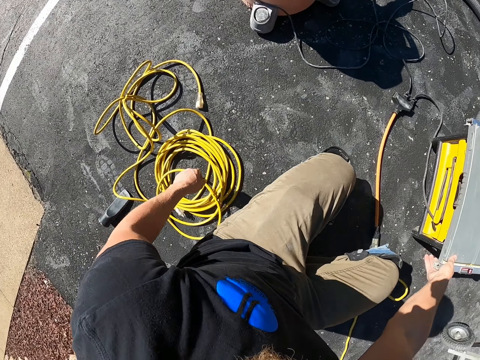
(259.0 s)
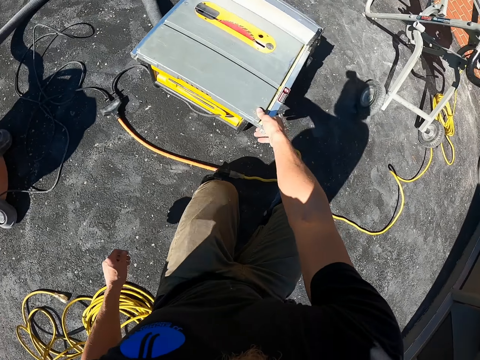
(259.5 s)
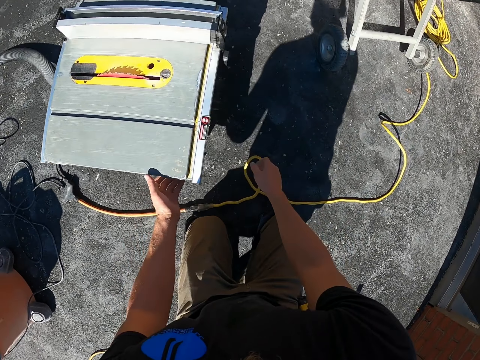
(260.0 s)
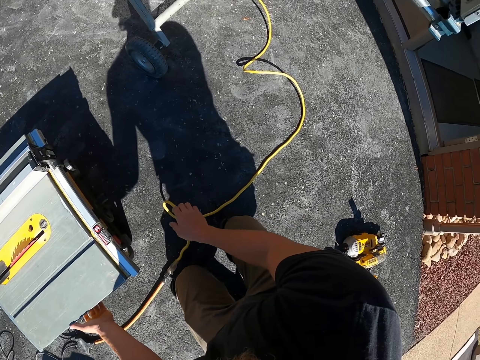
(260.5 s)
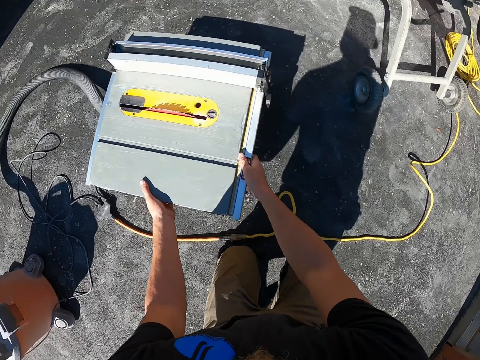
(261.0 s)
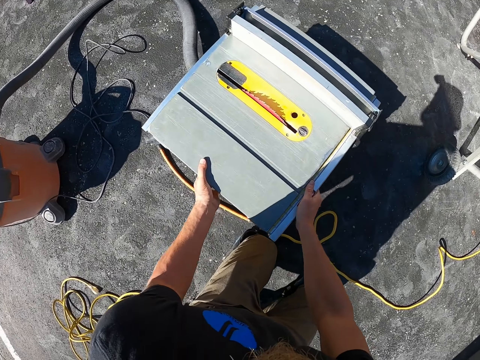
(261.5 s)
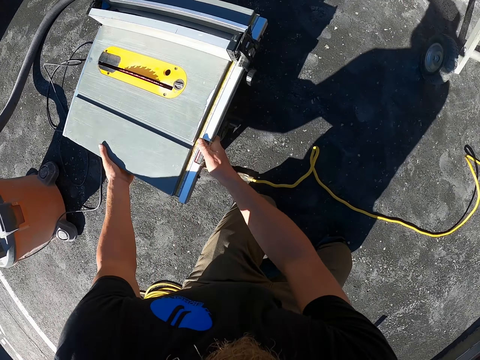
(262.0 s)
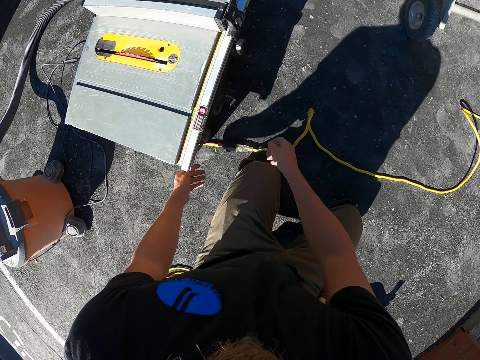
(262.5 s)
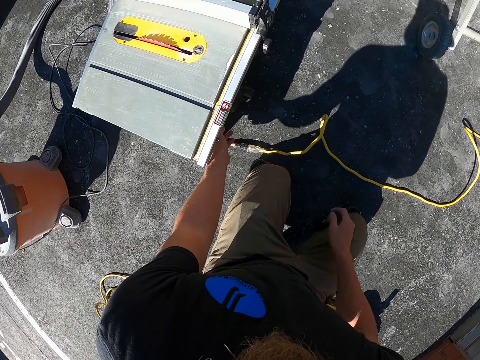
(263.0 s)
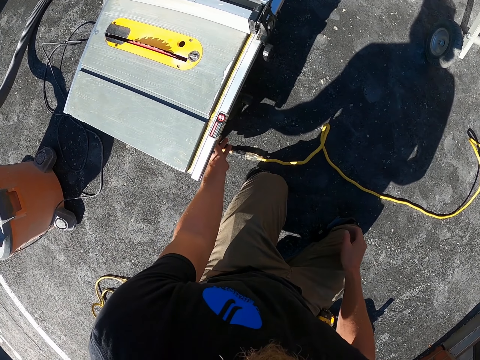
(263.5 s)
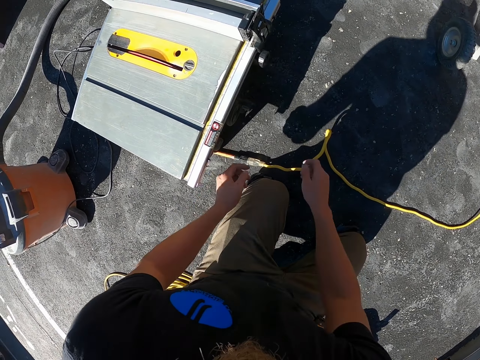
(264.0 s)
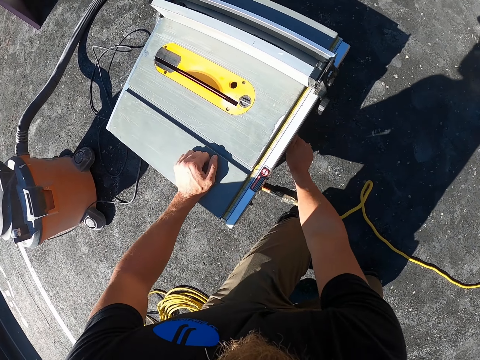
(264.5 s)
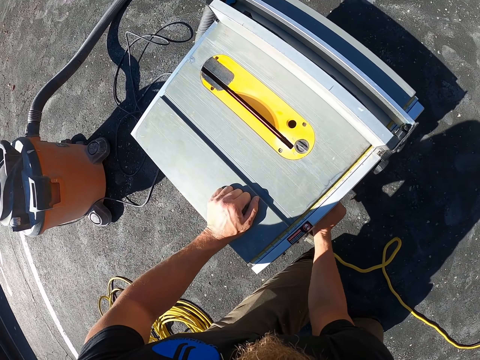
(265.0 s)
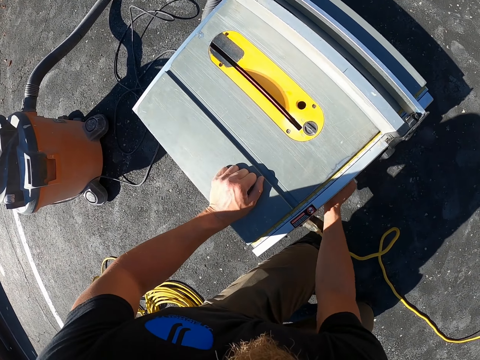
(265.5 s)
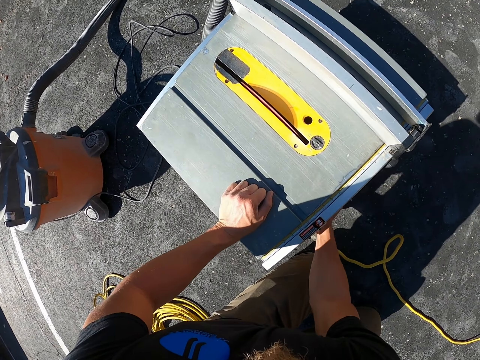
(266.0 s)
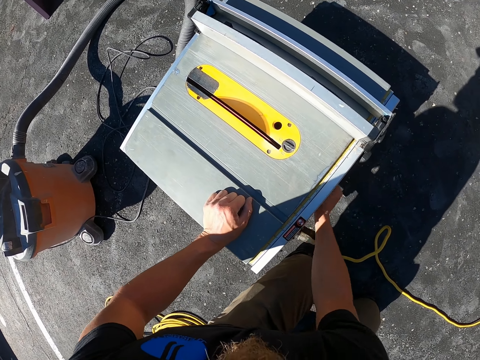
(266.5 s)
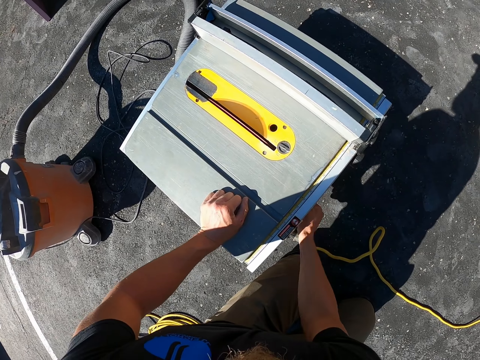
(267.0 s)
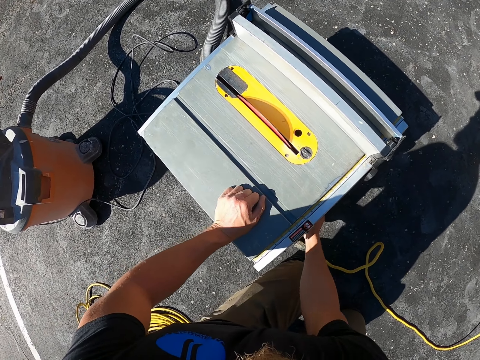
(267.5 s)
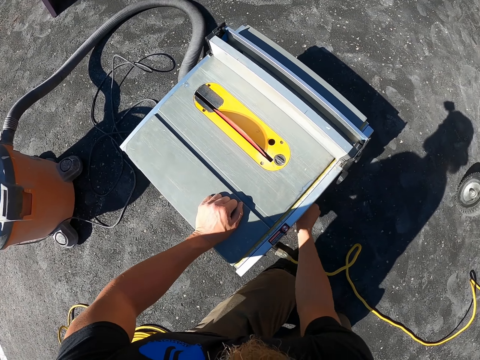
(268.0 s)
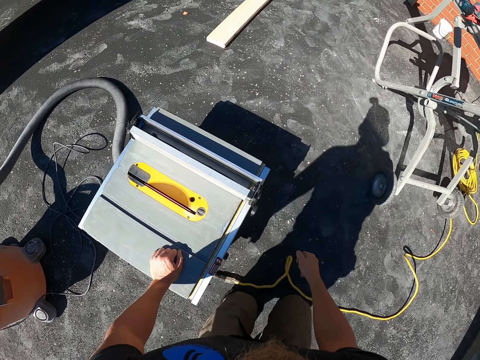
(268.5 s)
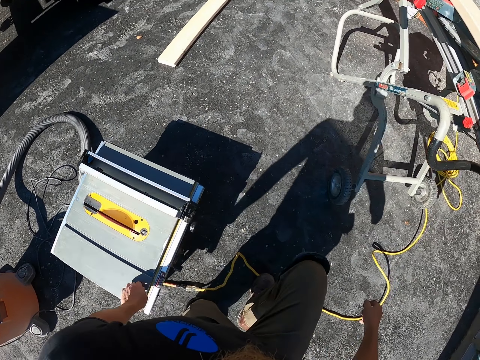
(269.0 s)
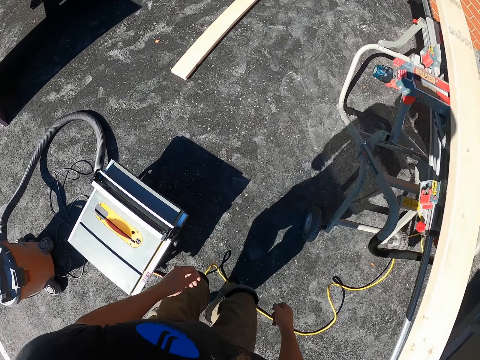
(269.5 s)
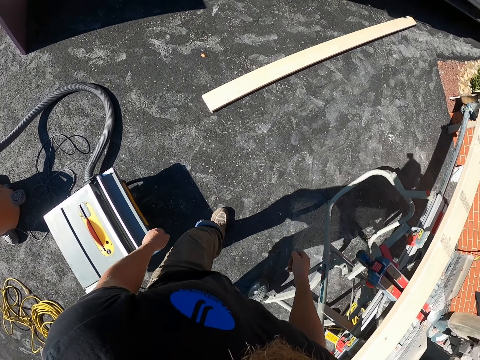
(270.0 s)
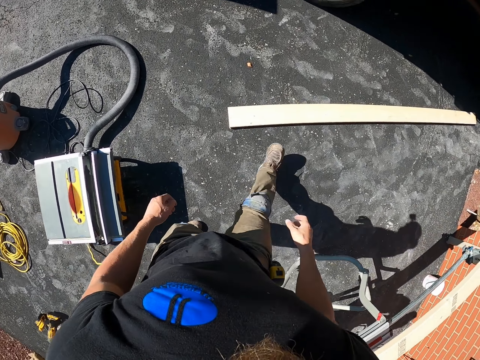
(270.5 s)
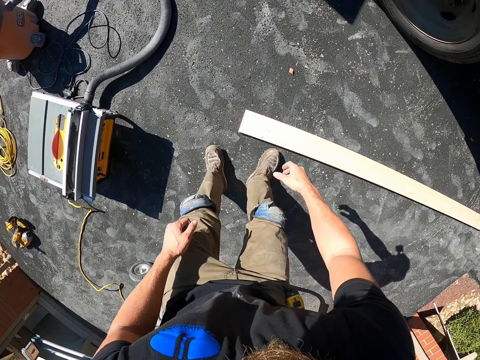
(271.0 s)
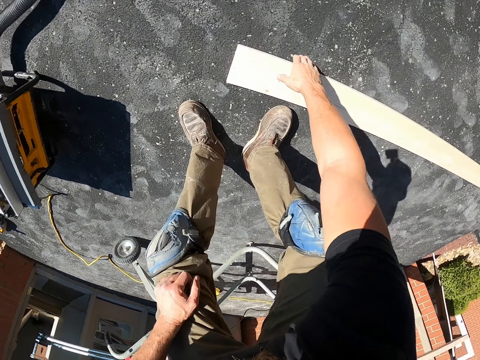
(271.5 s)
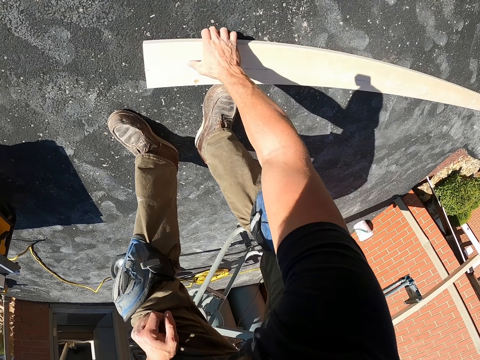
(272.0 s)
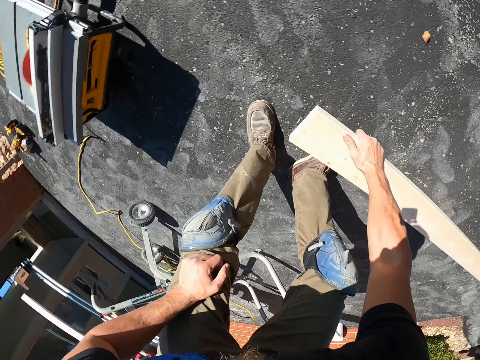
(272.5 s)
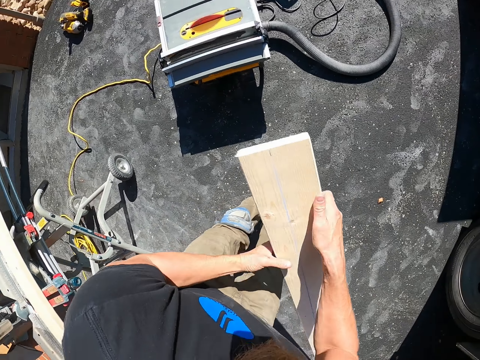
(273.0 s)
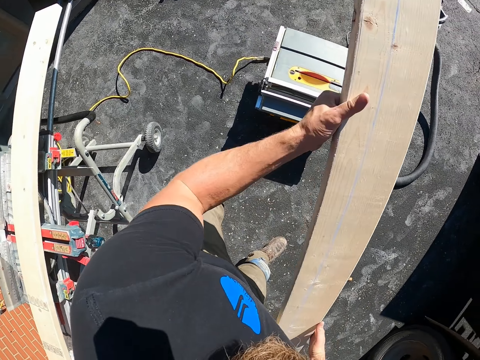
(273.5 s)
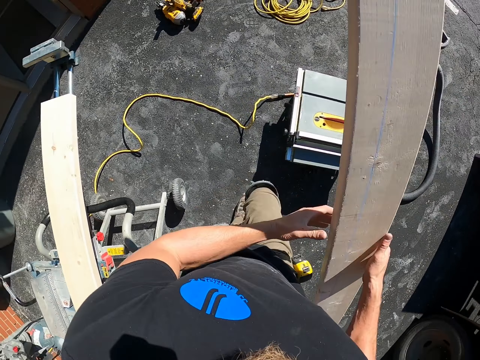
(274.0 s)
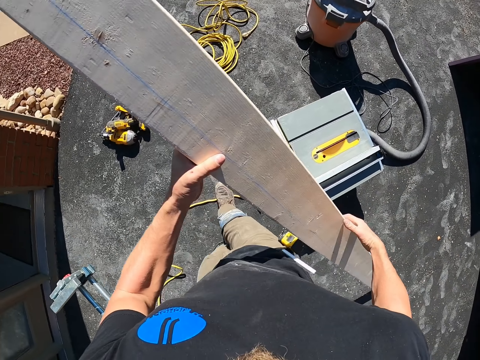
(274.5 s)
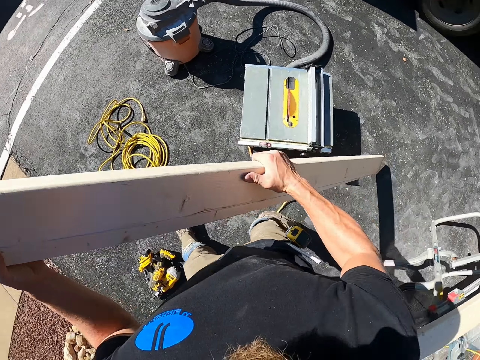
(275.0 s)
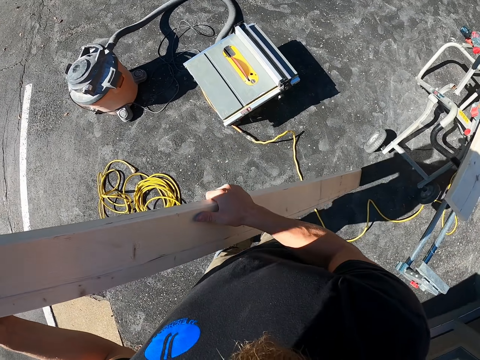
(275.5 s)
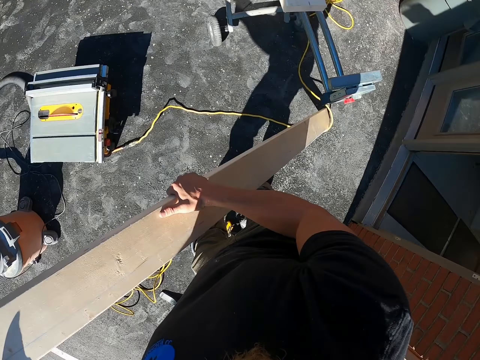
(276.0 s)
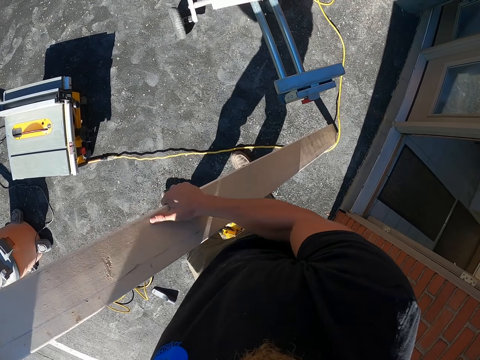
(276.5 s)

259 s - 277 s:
The camera wearer looks around the parking lot. They touch the wood cutter machine or cutting machine. They touch it again. They hold the wood cutter machine with both hands. They move the wood cutter machine aside. They turn the cutting machine knob with the left hand. They turn it again. They walk on the parking lot. They pick wood from the ground. They hold the wood with both hands. They walk on the parking lot.

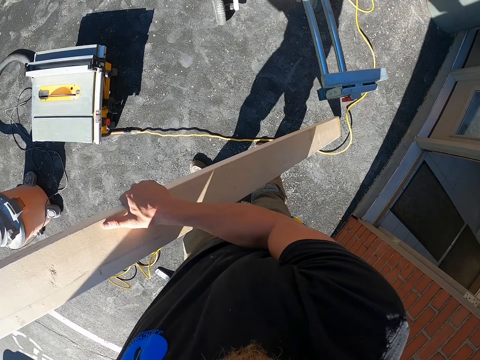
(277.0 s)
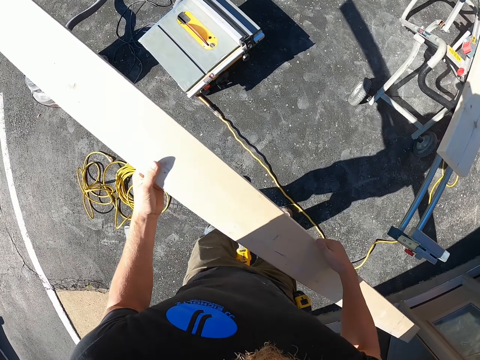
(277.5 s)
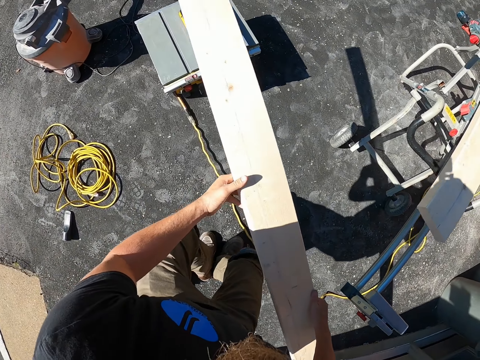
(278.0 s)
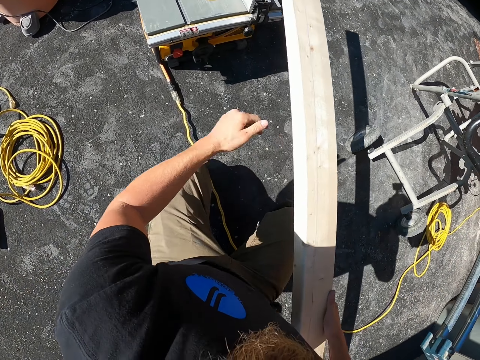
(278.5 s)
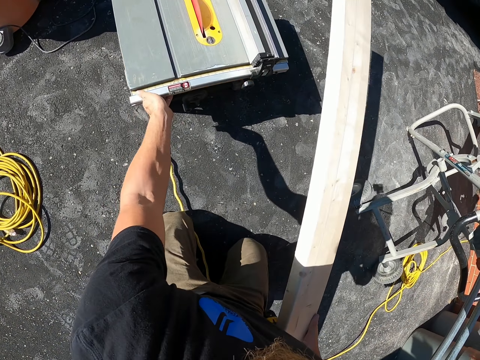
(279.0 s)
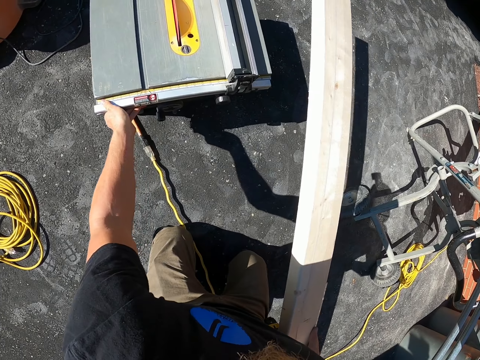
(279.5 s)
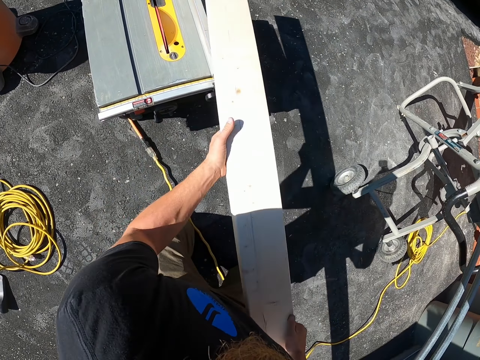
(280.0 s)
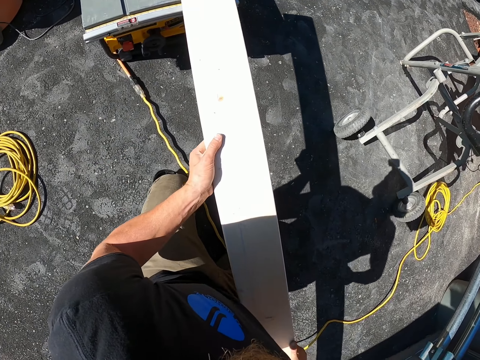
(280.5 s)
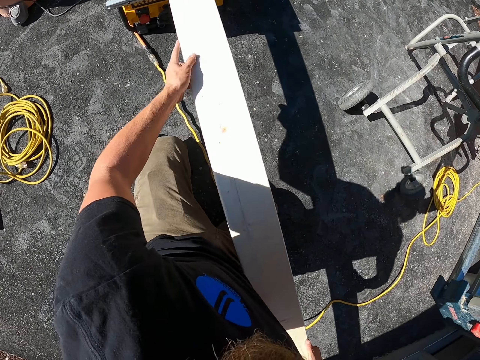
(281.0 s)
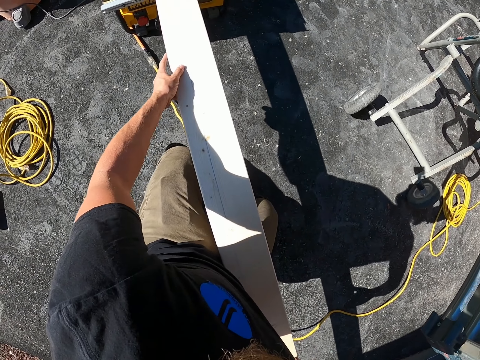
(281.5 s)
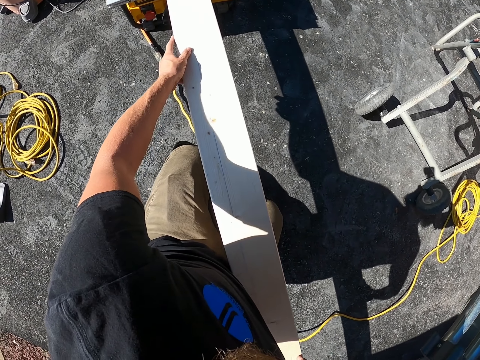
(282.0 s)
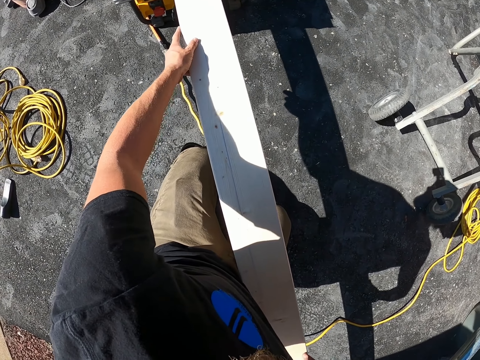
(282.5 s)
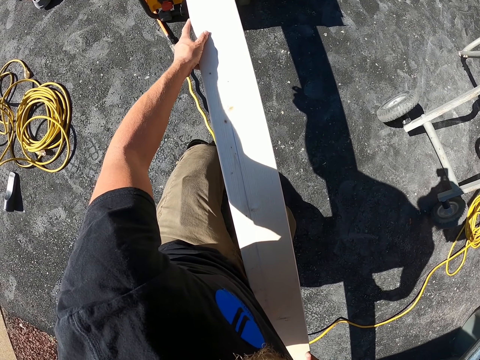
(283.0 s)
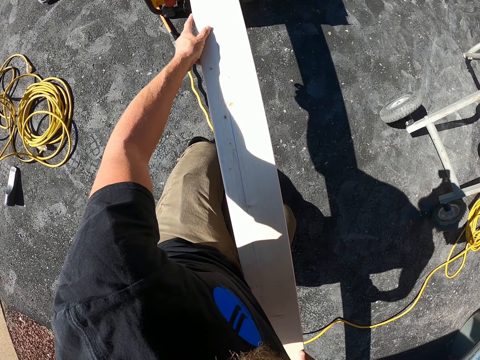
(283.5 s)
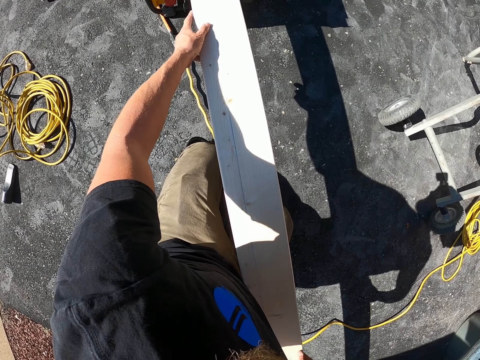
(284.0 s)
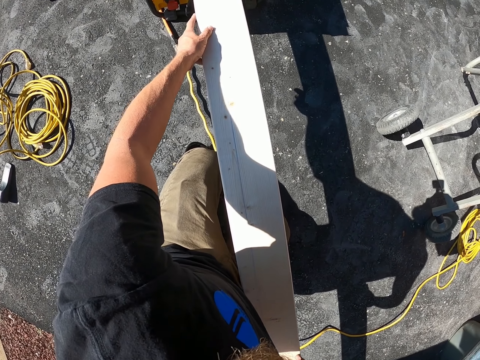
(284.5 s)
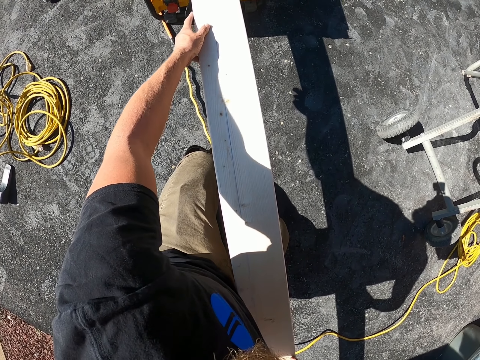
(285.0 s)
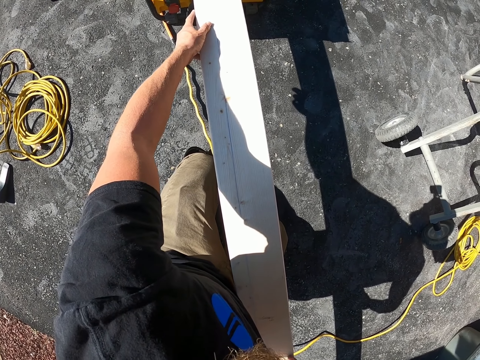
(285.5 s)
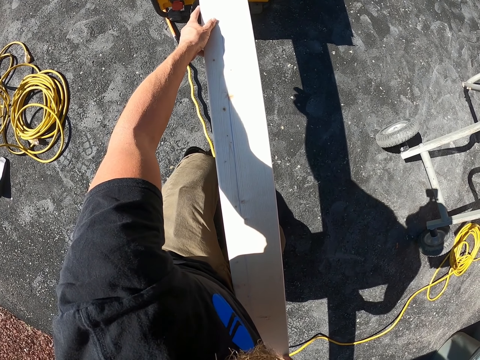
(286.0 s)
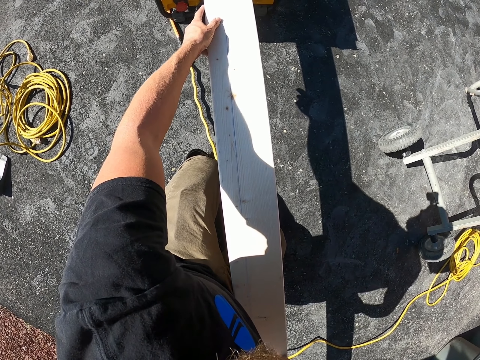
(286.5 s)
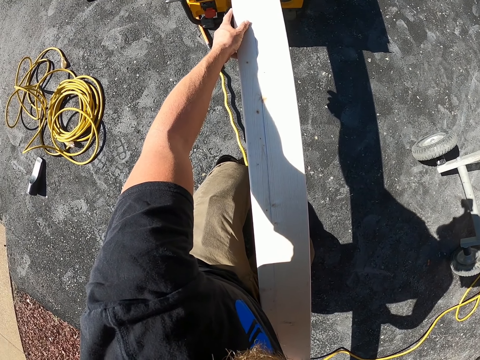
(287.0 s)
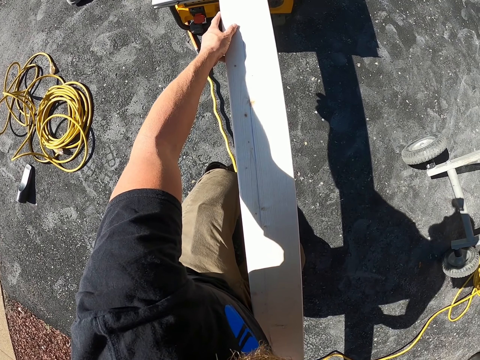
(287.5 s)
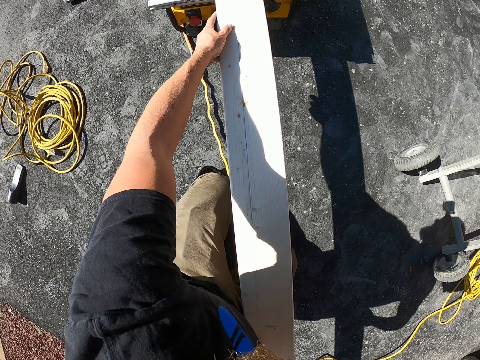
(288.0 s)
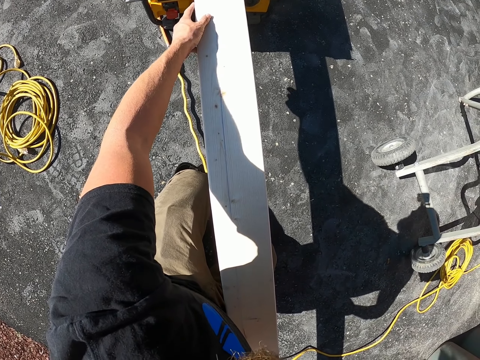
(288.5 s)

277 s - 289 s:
The camera wearer squats on the ground and moves the cutting machine knob. They hold the wood cutter machine with a hand. They hold the wood cutter machine with both hands. They hold the wood. They place the wood on the wood cutter machine. They cut the wood.
